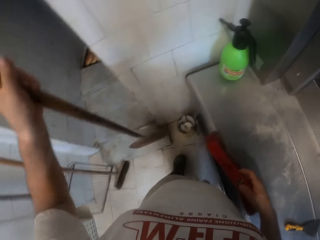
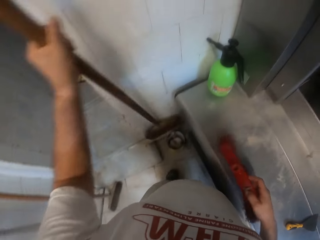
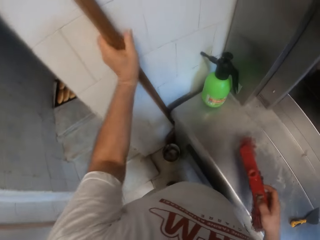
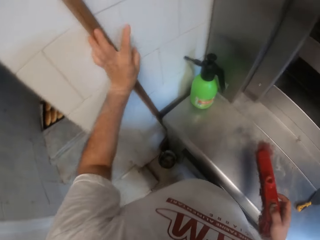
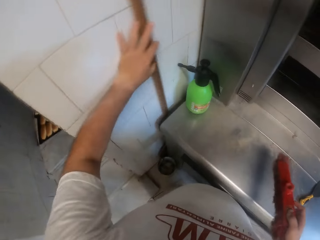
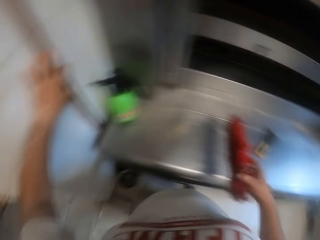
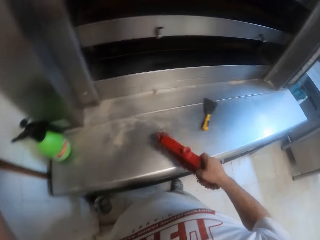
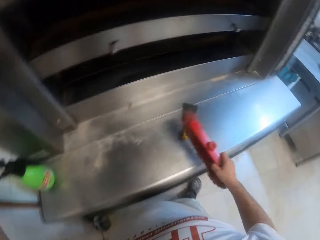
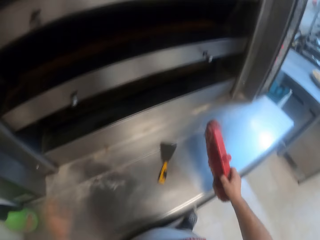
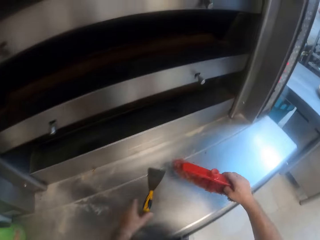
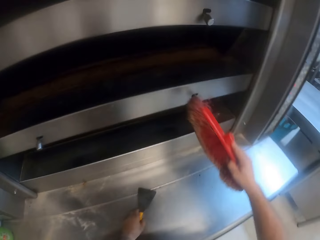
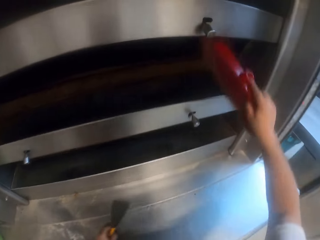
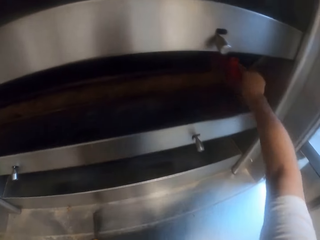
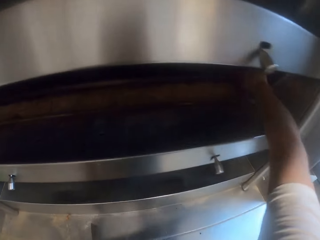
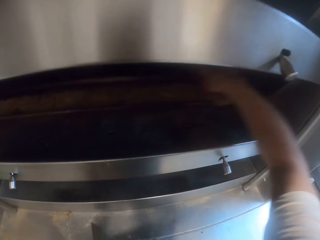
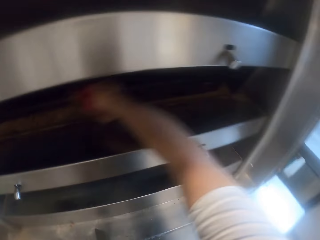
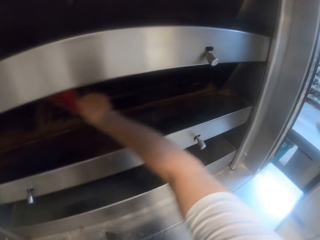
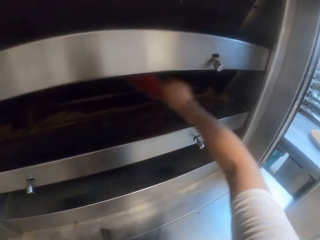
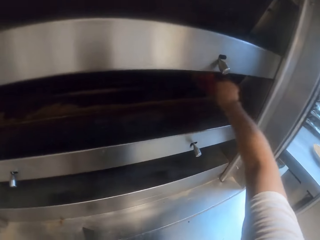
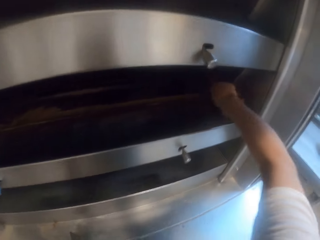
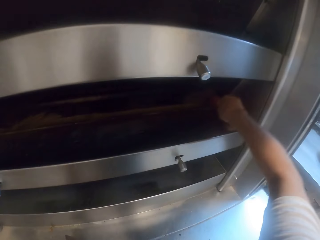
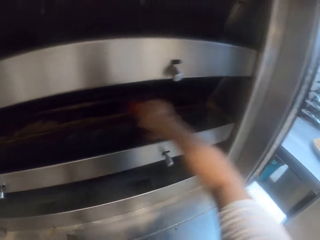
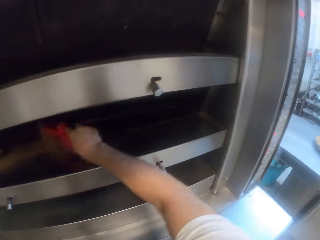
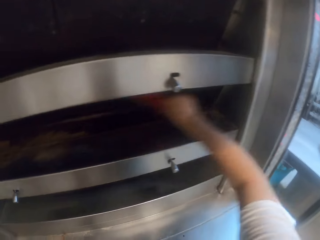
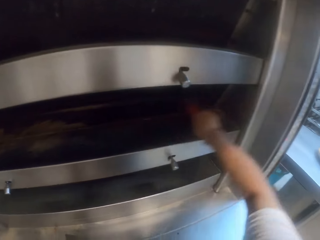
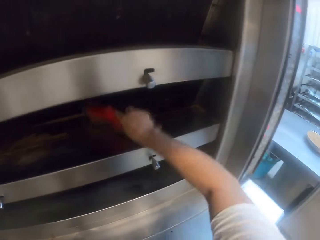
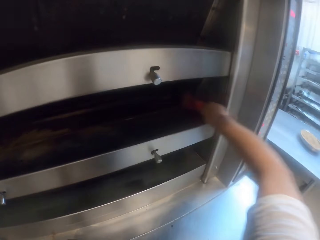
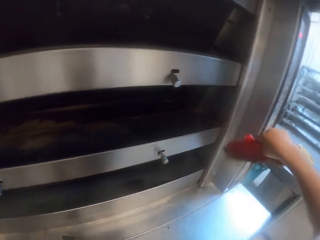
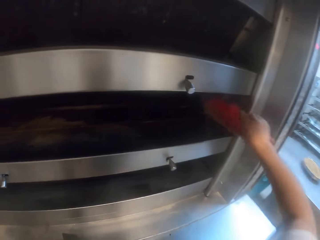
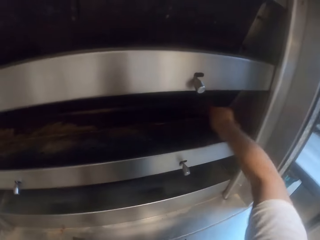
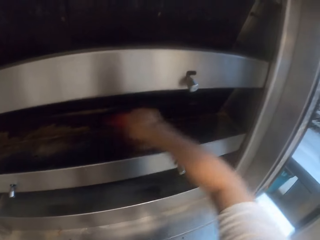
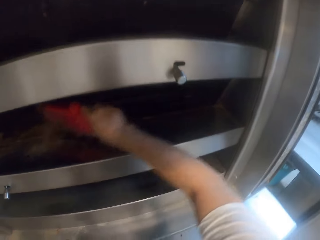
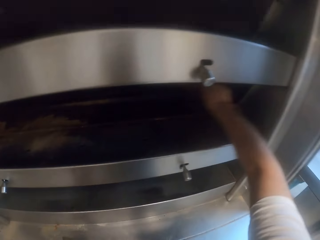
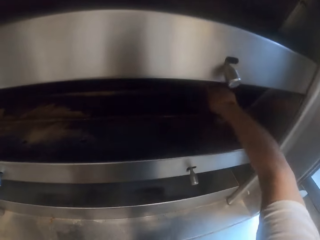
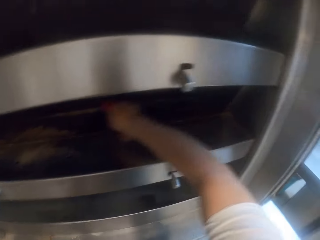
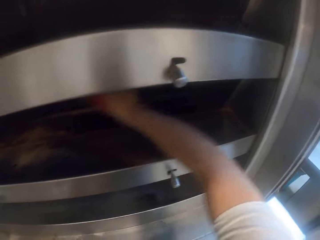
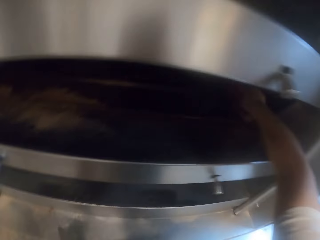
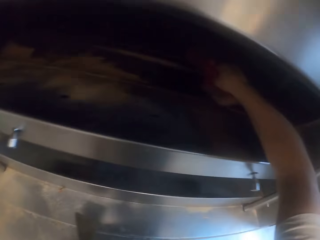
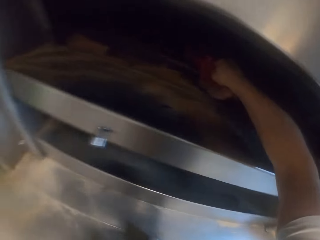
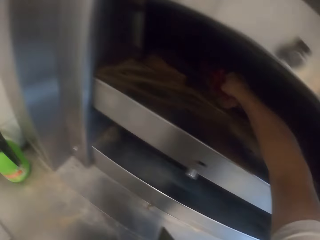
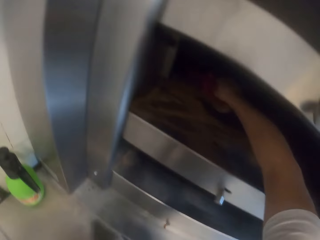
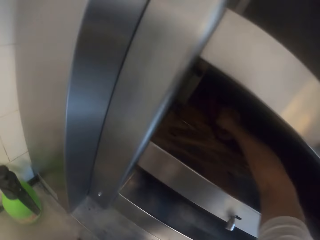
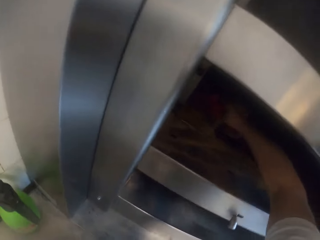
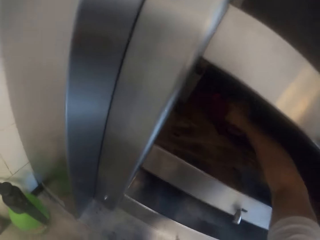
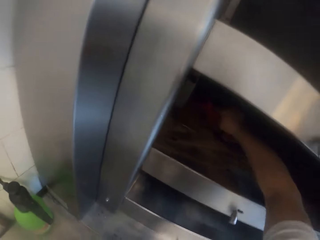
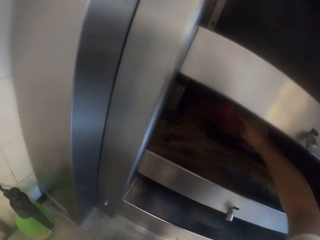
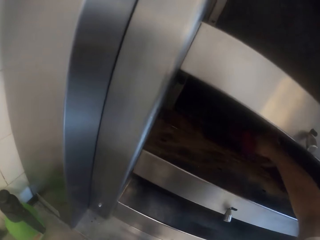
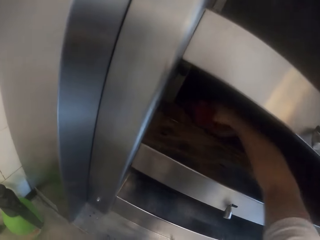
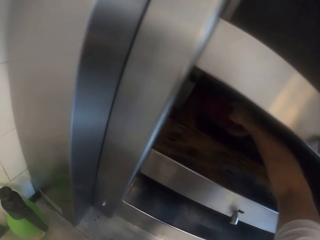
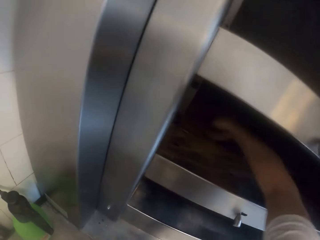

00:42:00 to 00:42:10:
The camera wearer drops the oven brush at the corner of the oven with his left hand, against the wall. He brushes the oven slab with the scrub brush with his right hand. He picks the scraper from the oven slab with his left hand. He sweeps the oven third floor with the scrub brush with his right hand.

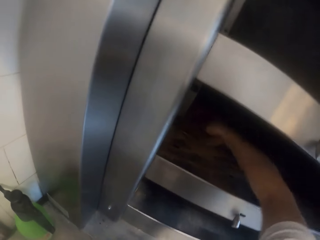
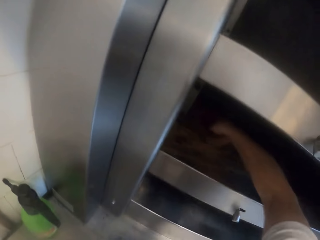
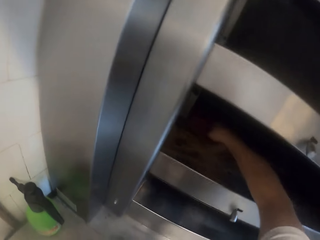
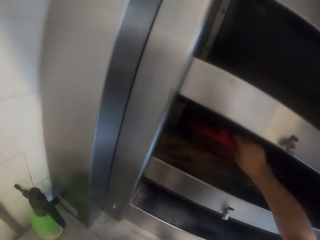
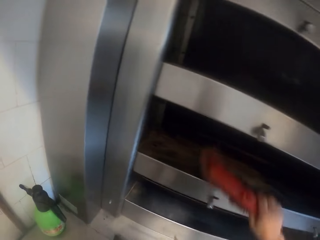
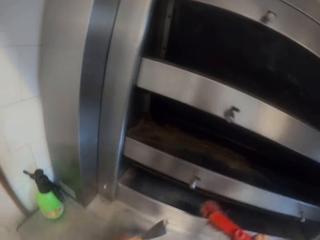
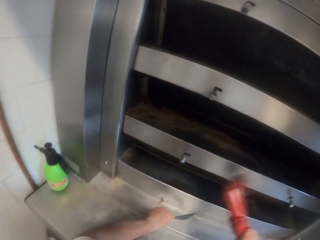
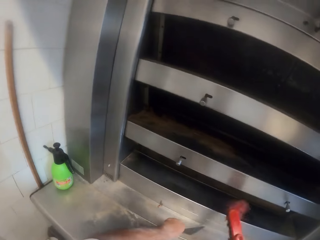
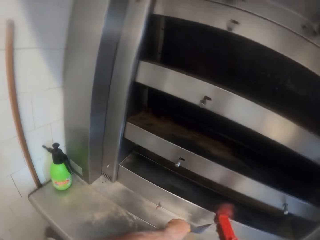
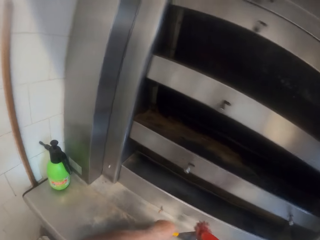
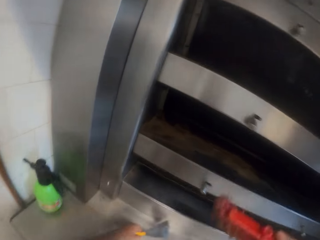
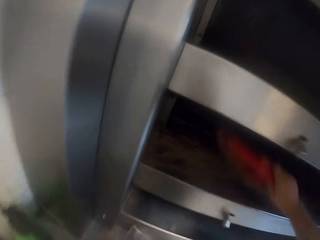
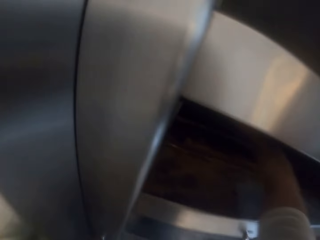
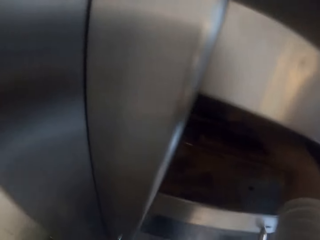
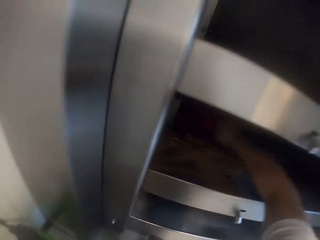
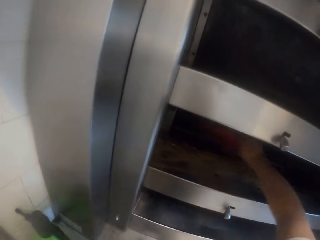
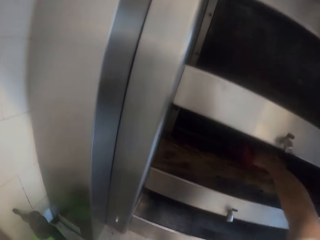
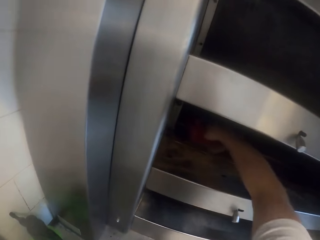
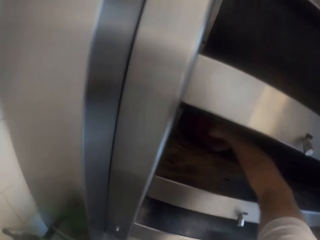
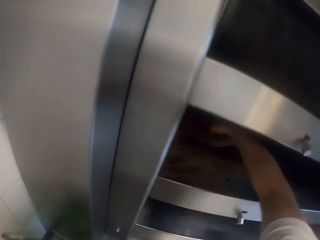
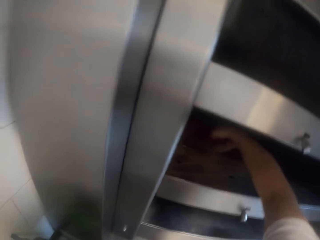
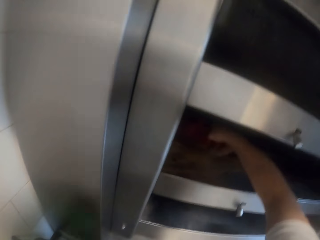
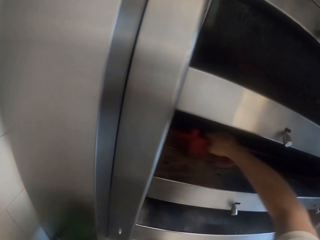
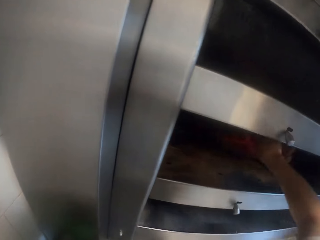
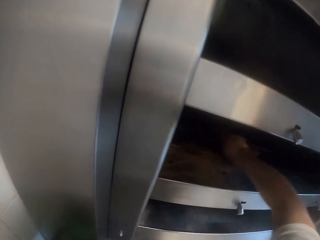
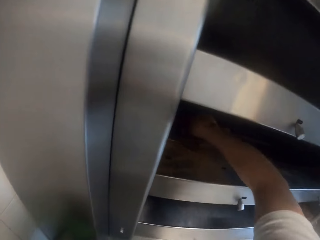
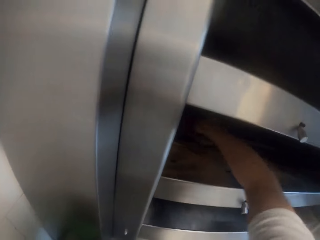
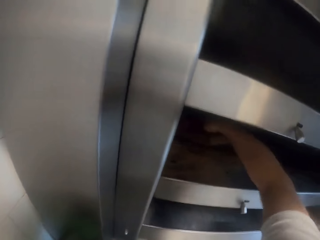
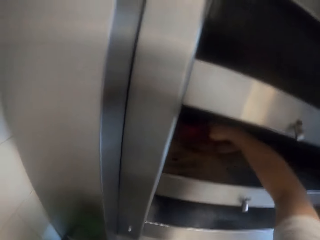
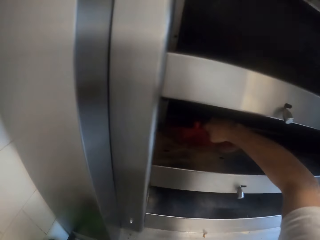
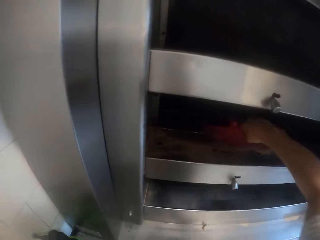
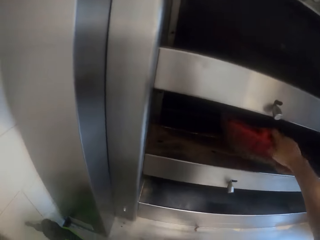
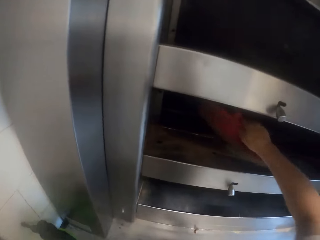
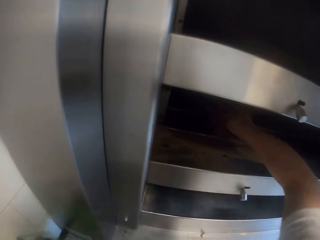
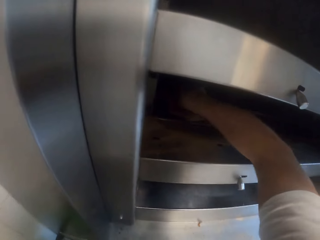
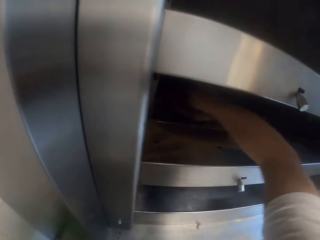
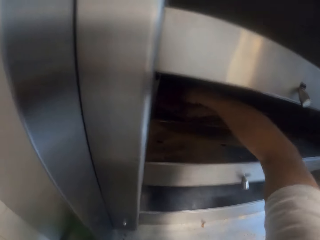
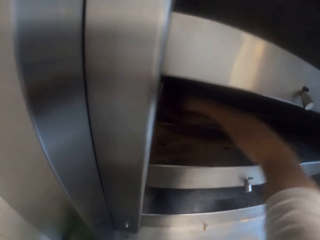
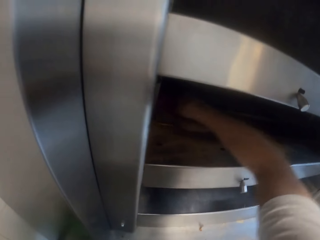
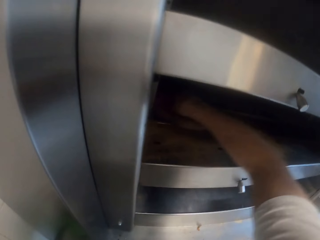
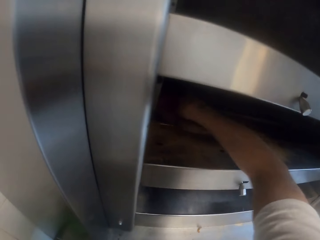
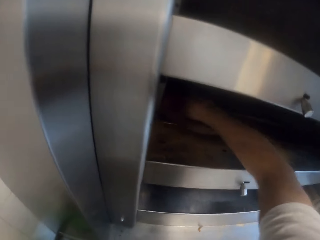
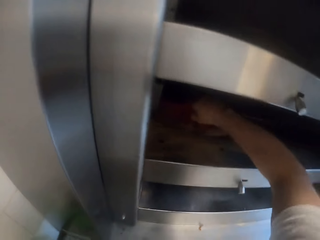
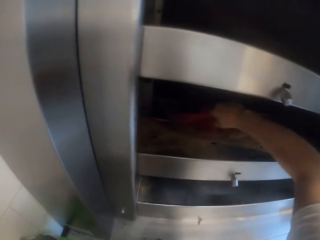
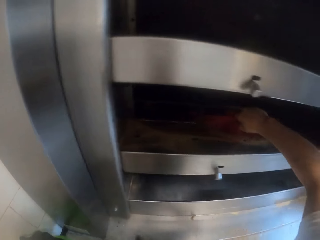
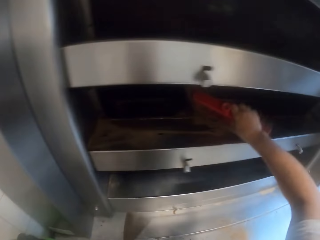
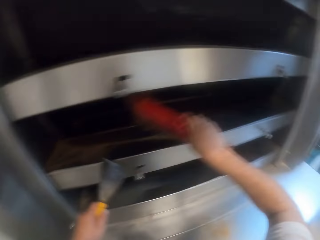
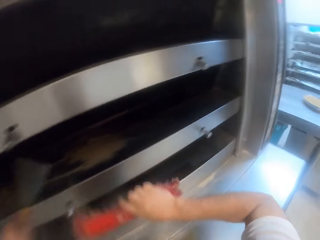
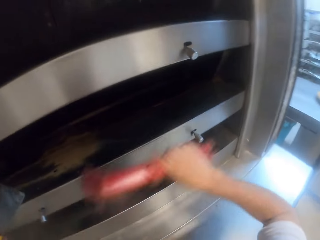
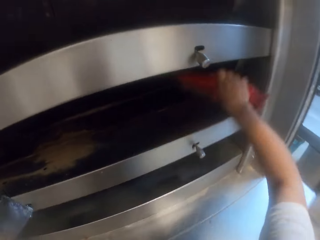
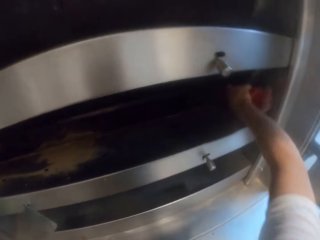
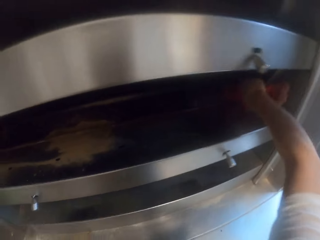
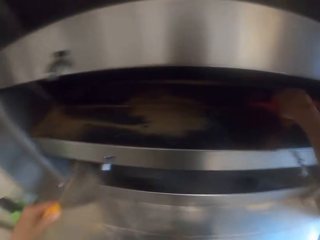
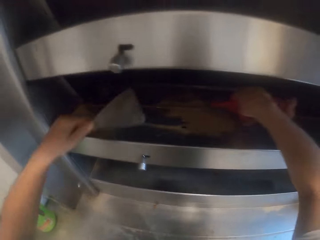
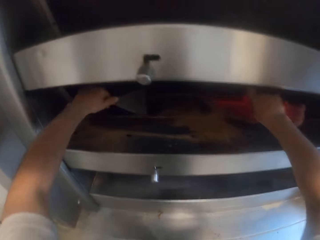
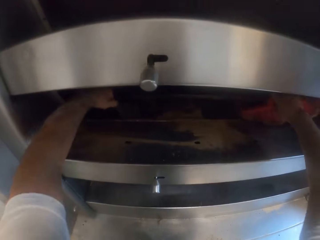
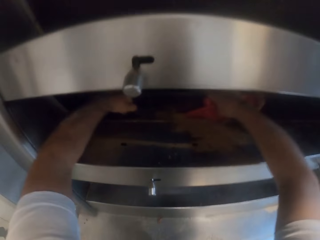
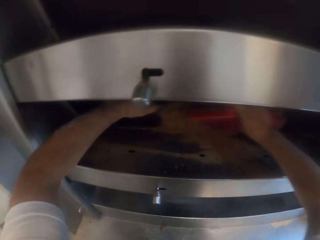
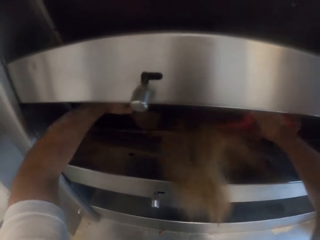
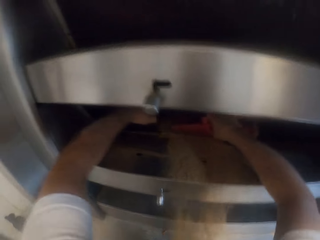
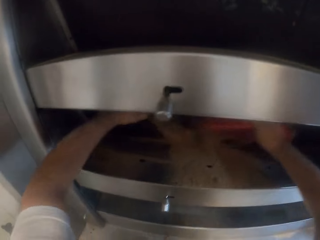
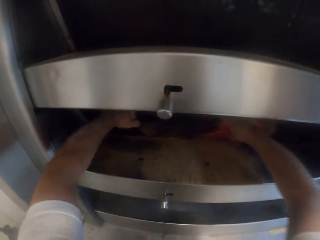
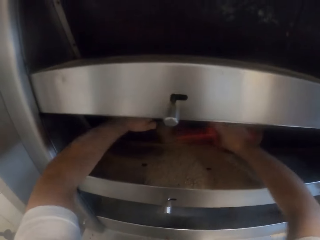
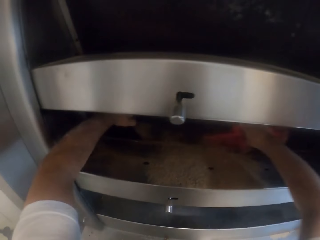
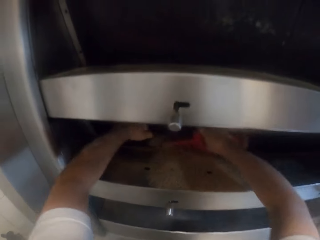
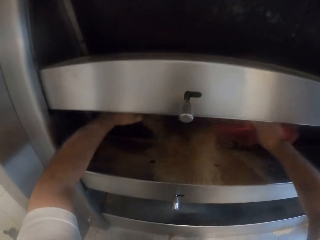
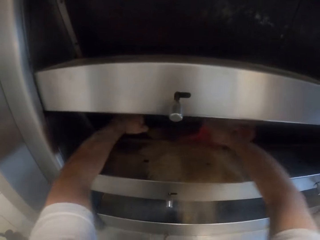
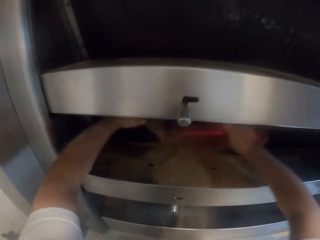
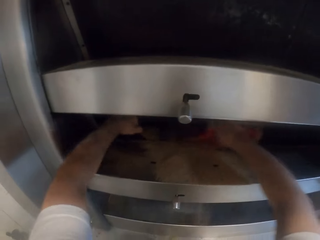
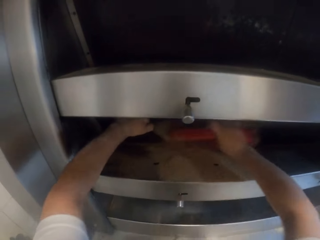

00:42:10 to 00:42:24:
The camera wearer brushes the scraper in his left hand with the scrub brush in his right hand. He sweeps some pastry debris in the oven third floor with the scrub brush in his right hand. He holds the scraper in the left hand. He packs out the pastry debris from the oven third floor with the scraper in his left hand and the scrub brush in his right hand.
